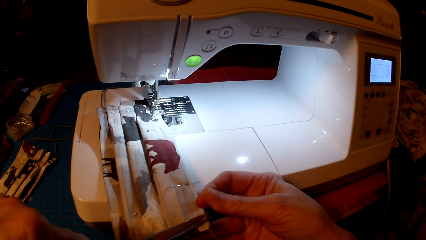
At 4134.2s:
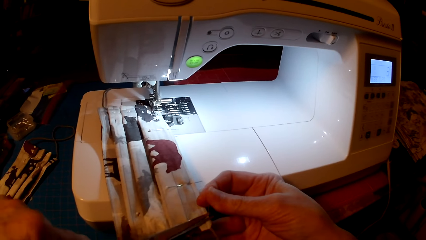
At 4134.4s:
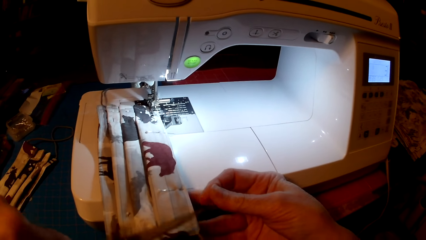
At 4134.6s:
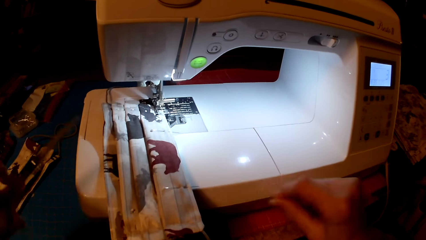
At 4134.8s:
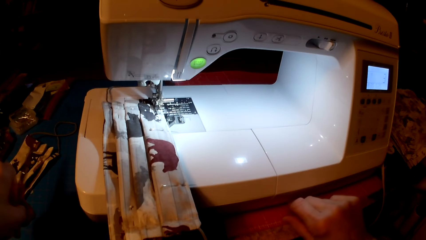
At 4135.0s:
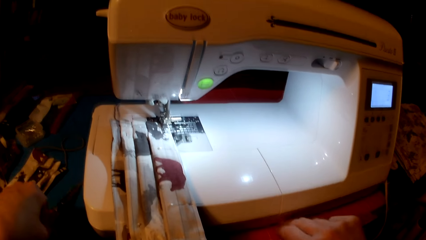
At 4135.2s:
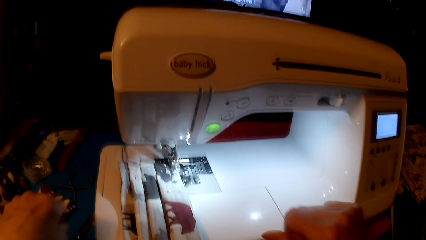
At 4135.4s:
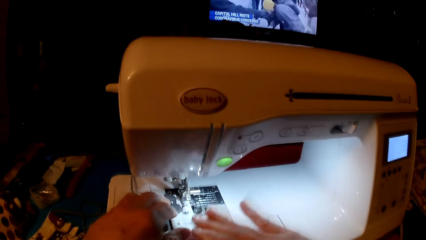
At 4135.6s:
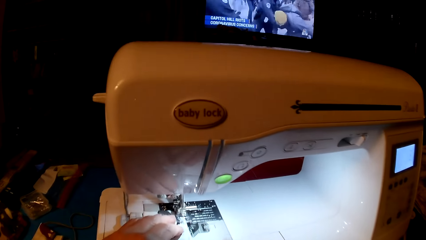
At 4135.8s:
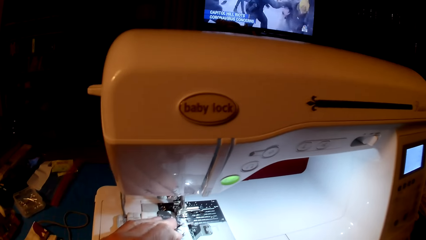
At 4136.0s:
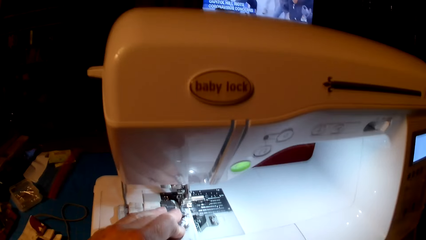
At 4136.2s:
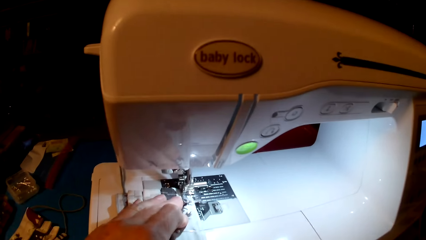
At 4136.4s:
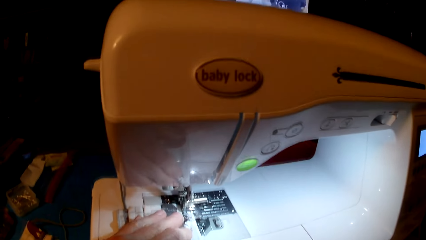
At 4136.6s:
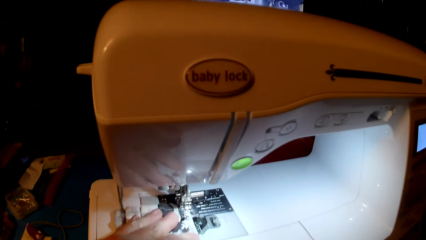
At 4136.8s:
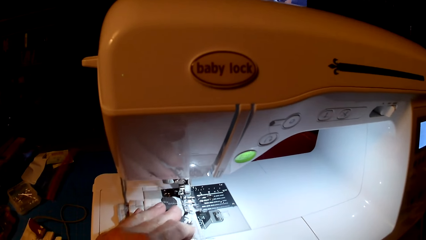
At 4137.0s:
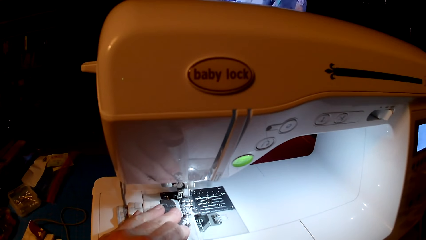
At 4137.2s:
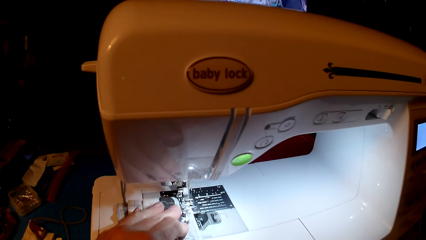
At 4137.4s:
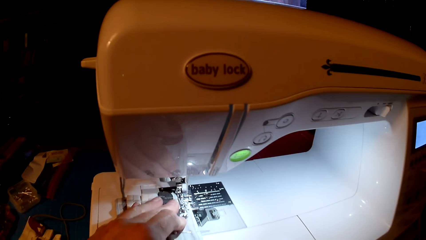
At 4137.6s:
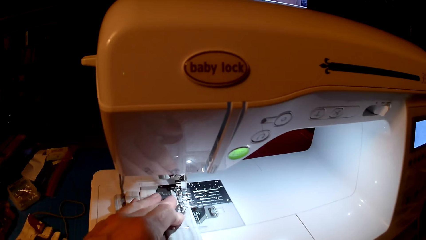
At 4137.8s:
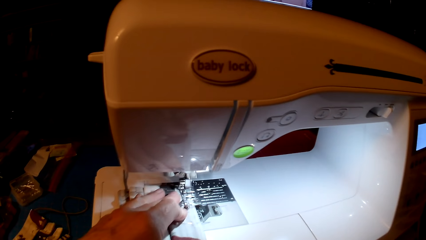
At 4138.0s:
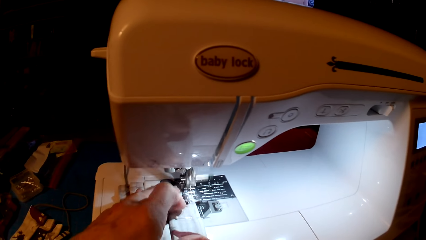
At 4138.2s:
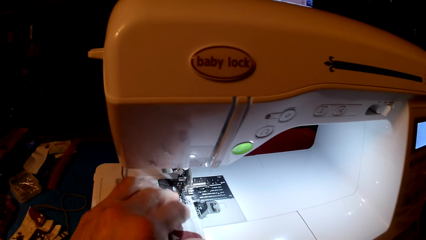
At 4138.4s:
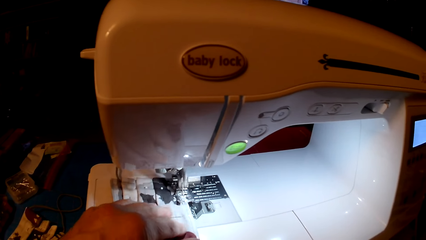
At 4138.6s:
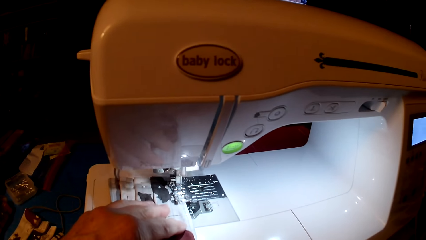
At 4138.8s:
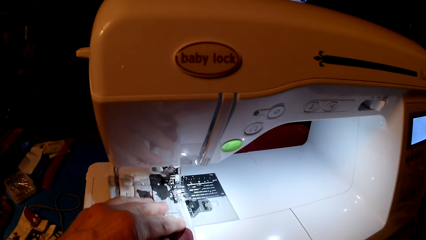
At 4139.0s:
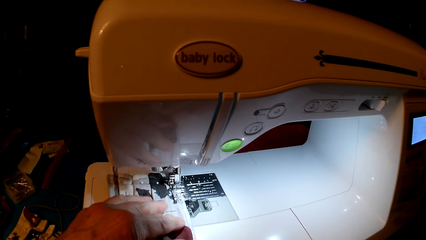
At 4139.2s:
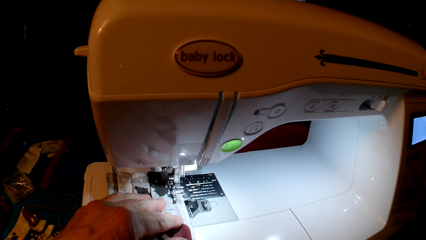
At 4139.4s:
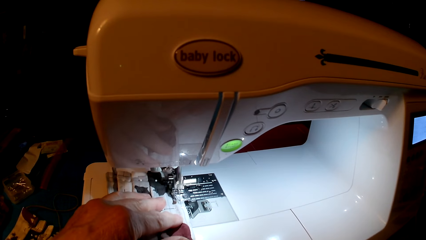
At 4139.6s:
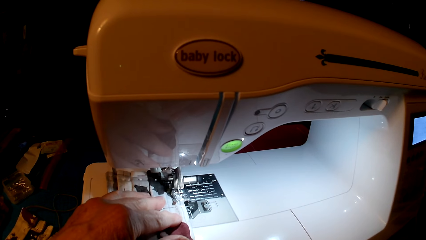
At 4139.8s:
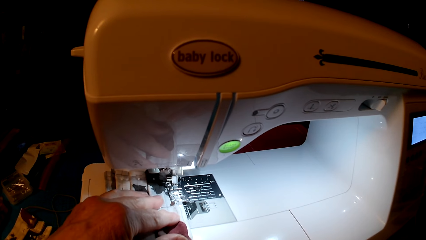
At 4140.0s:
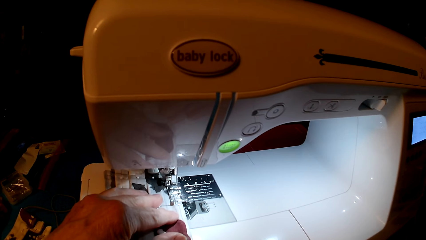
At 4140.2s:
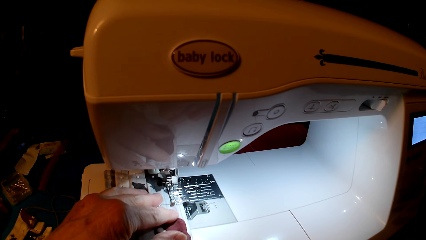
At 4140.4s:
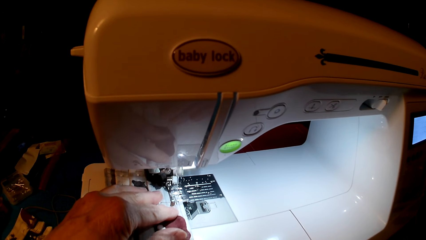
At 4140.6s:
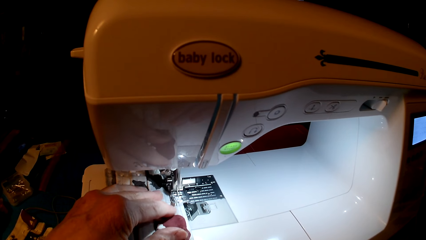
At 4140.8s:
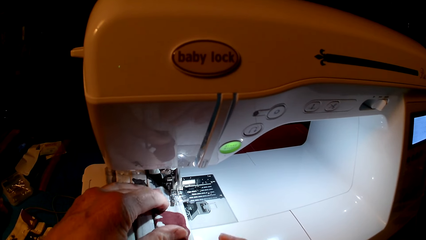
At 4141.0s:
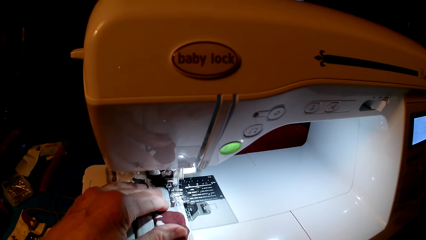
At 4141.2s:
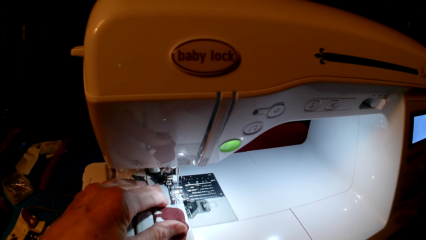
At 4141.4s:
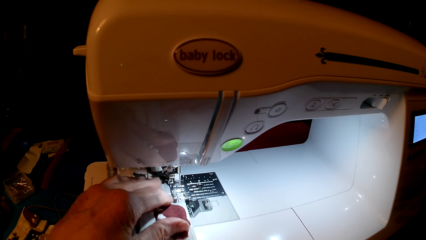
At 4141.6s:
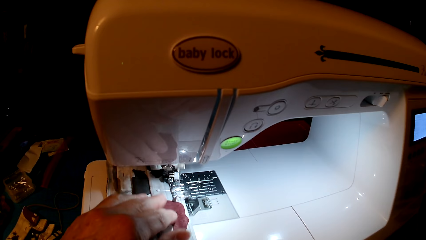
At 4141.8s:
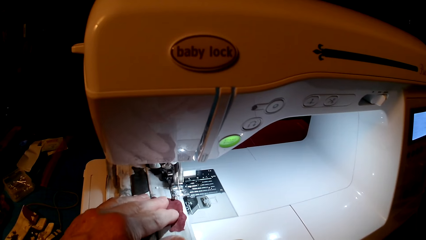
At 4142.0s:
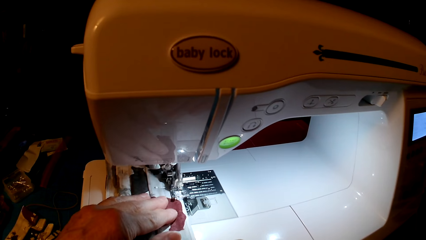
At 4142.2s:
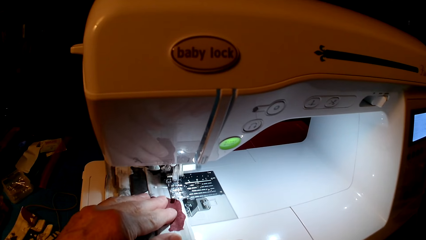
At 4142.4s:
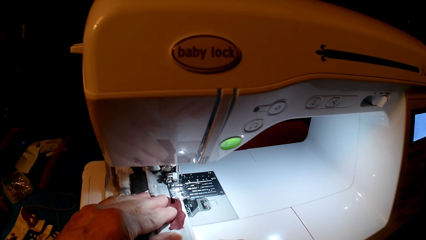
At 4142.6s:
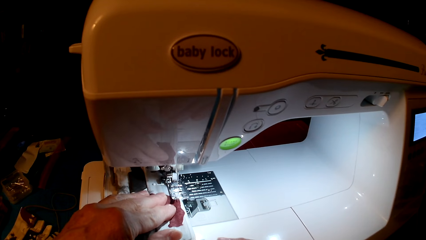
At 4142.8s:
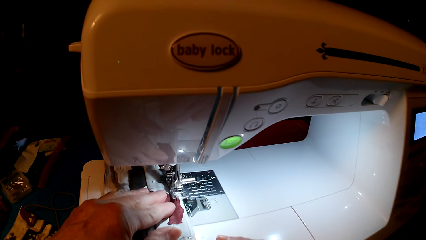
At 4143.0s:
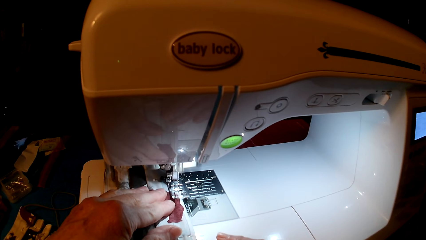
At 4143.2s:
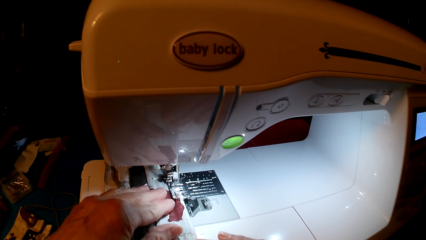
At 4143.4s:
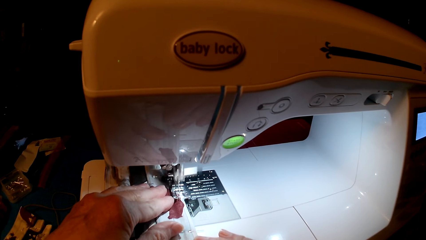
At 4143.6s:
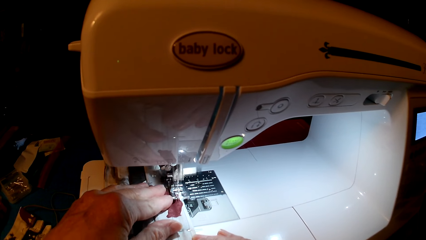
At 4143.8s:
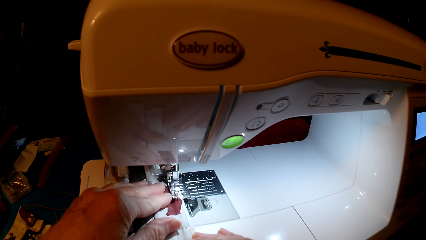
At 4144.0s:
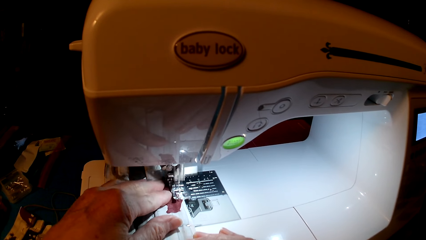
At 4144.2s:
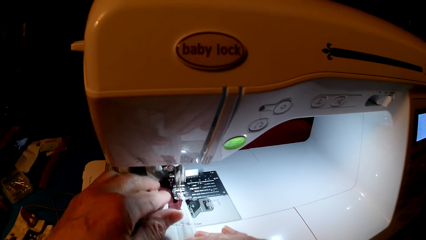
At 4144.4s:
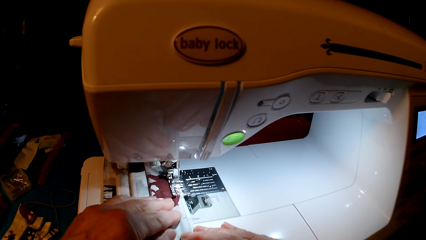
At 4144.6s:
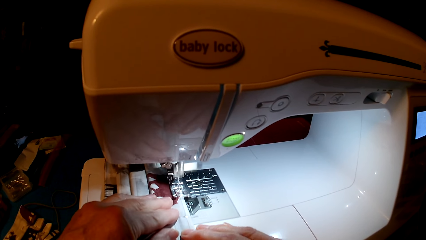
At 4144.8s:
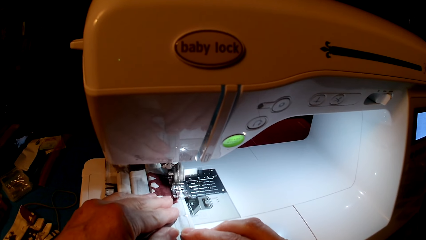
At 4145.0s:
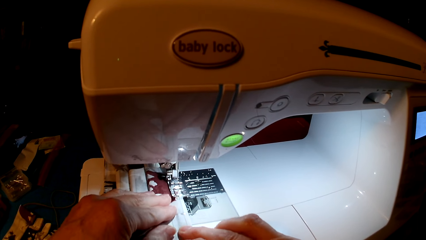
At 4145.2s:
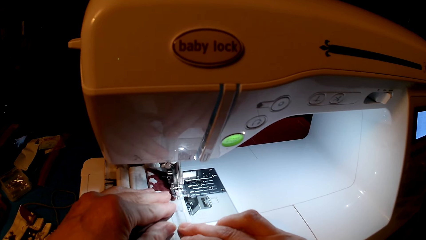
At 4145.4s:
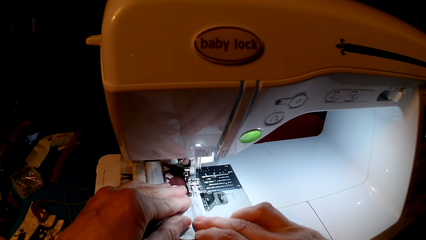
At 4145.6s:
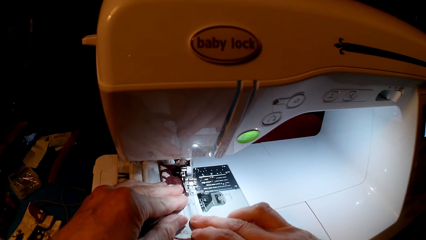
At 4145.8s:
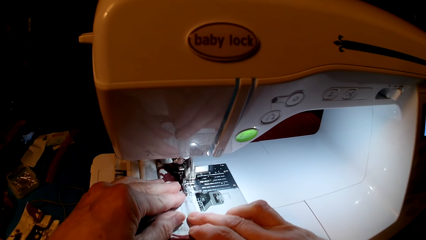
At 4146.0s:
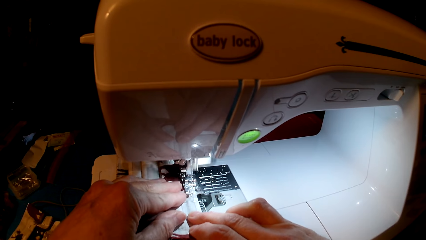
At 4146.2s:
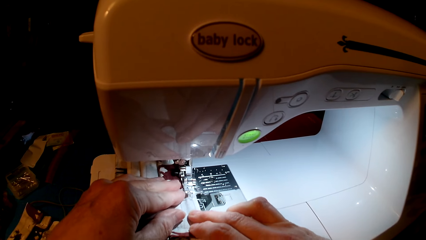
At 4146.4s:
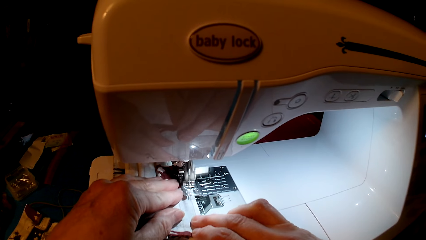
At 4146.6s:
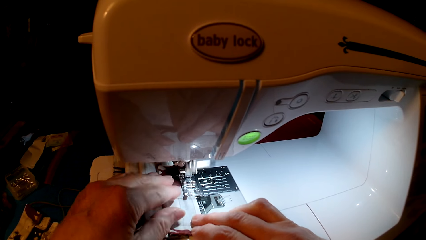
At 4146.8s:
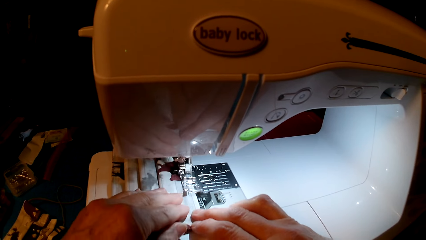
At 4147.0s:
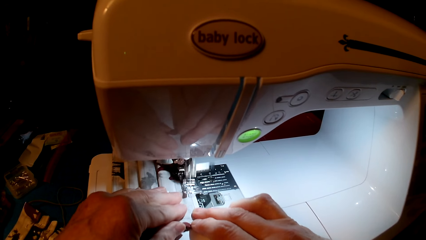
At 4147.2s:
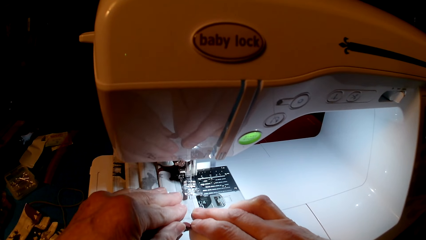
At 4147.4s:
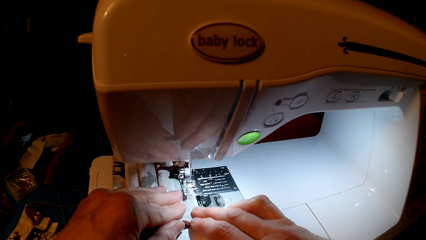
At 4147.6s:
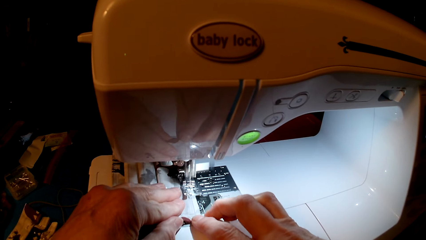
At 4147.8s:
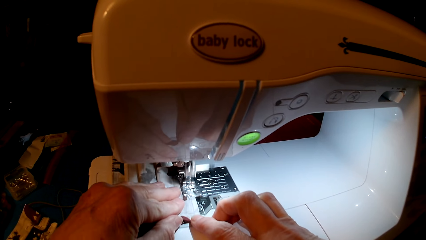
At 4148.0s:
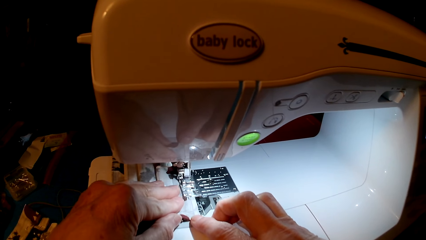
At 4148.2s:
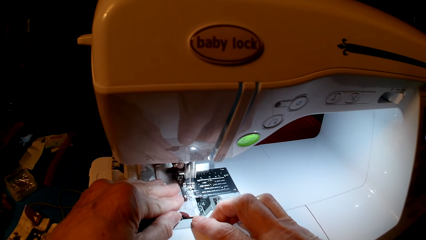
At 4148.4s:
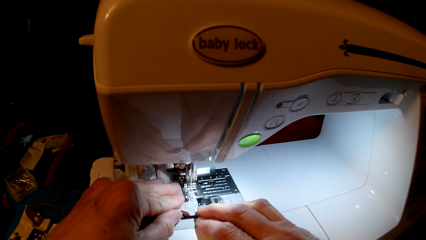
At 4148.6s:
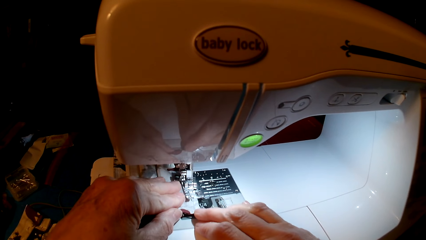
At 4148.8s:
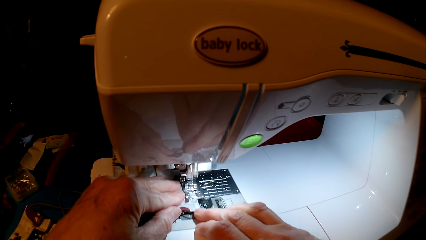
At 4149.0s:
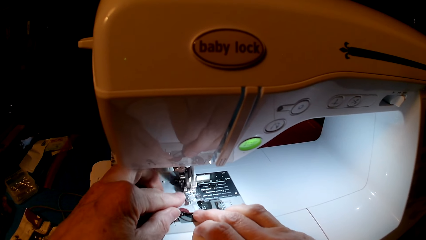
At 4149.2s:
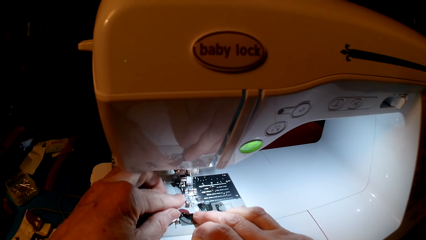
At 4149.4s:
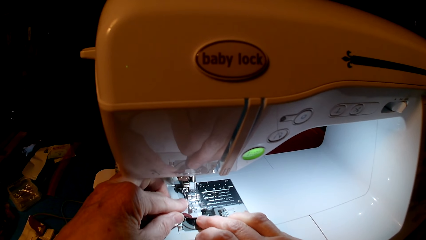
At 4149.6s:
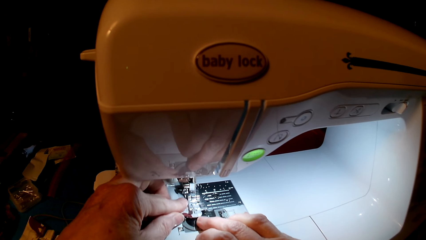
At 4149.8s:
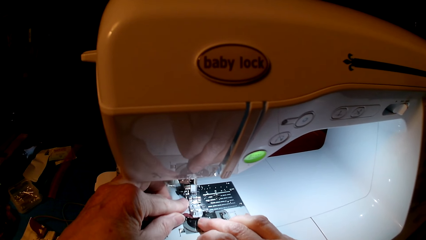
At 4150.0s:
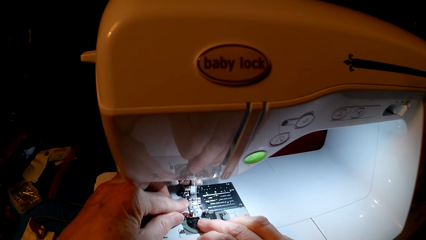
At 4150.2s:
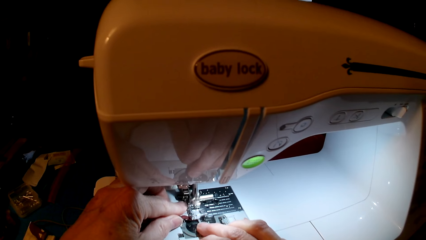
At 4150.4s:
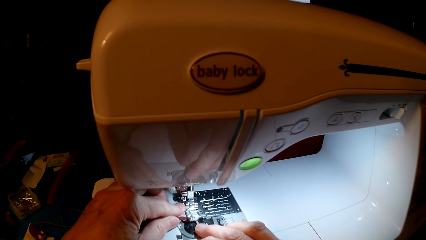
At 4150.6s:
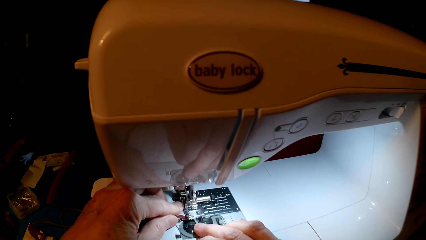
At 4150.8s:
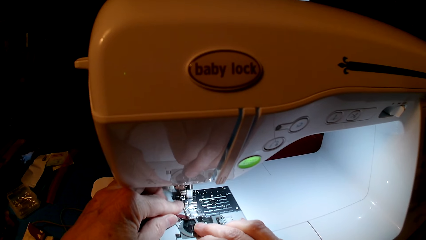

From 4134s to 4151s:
The camera wearer cuts the thread or yarn. They put the yarn on the table. They sew the mask.
